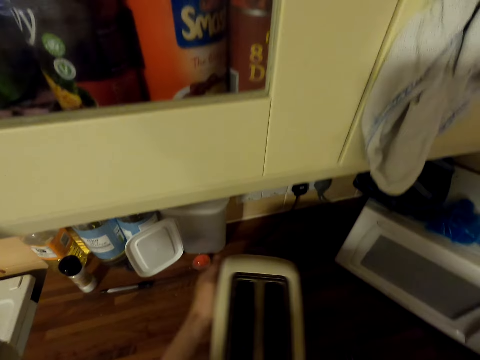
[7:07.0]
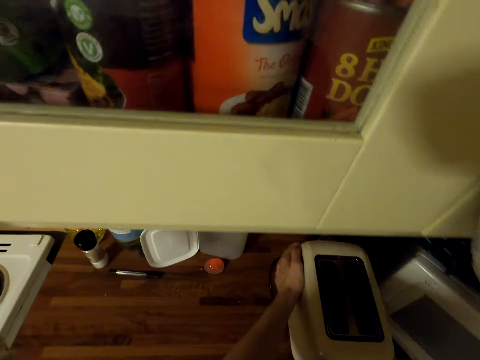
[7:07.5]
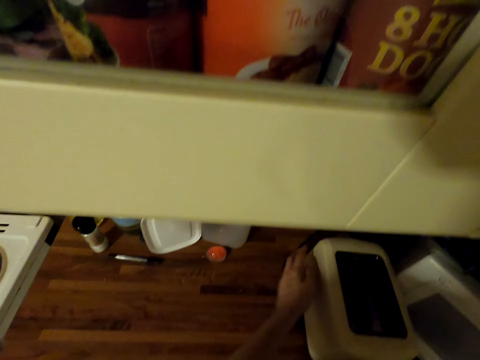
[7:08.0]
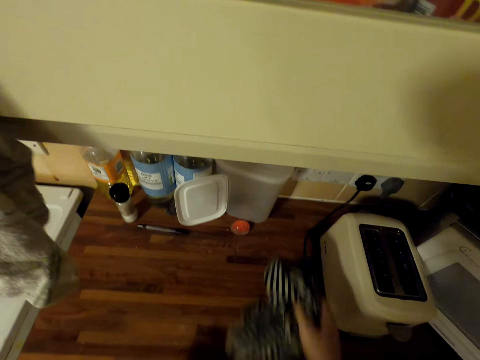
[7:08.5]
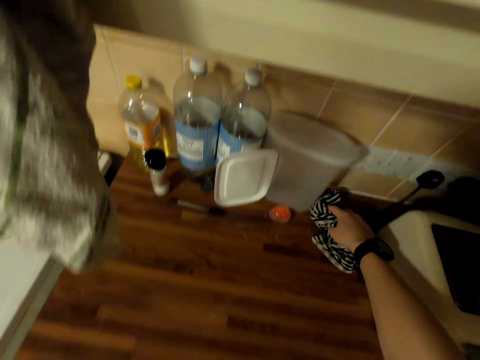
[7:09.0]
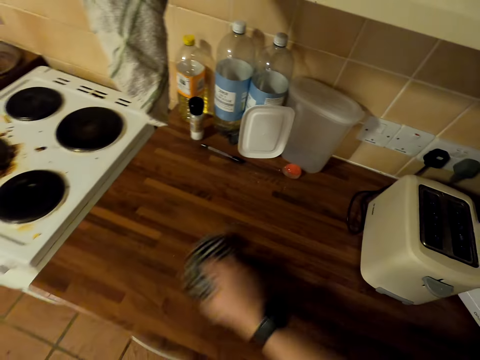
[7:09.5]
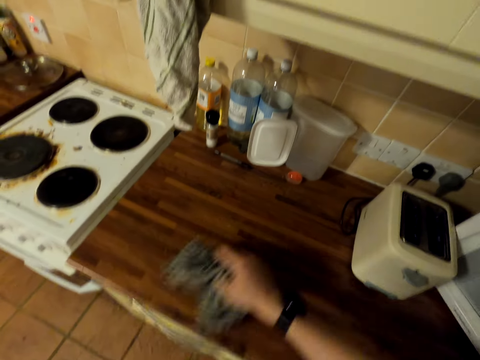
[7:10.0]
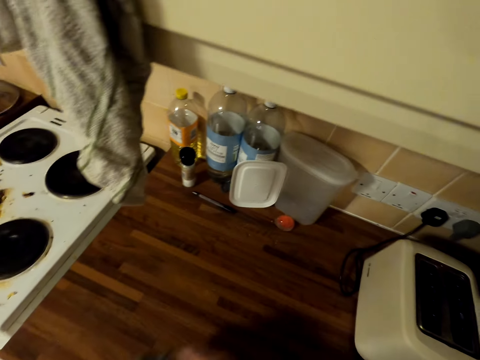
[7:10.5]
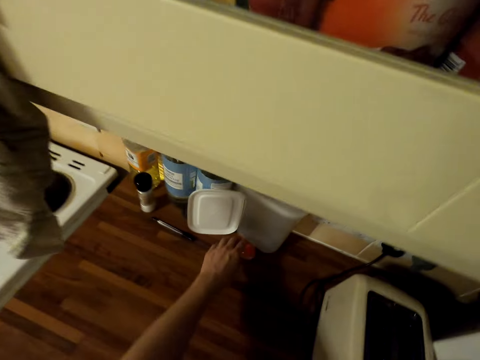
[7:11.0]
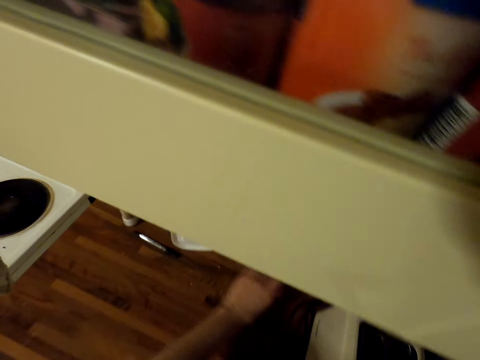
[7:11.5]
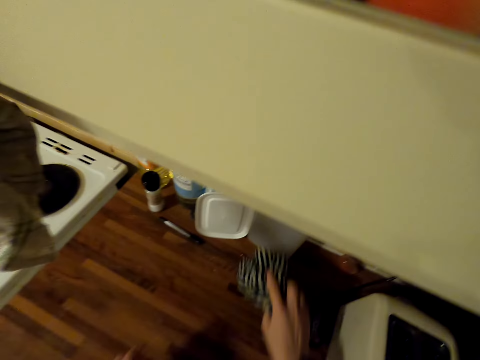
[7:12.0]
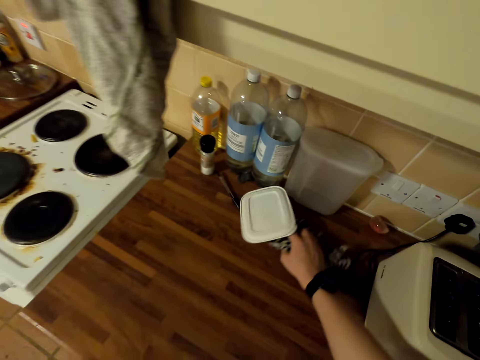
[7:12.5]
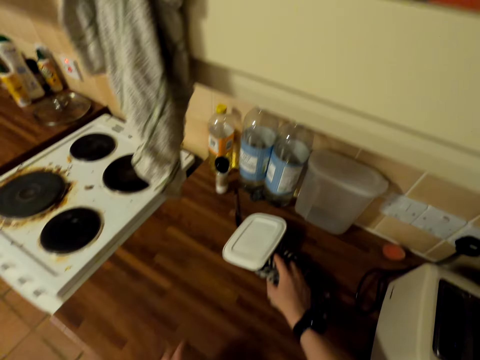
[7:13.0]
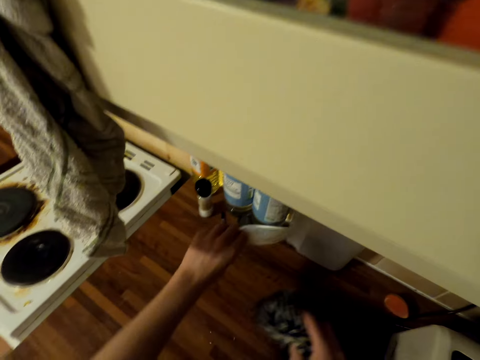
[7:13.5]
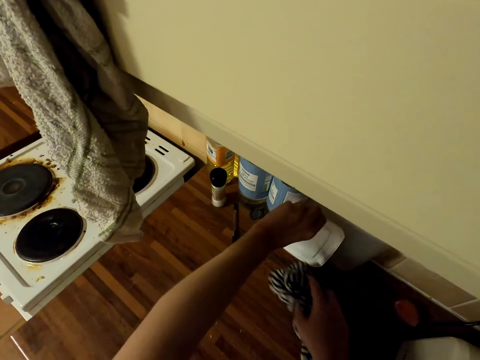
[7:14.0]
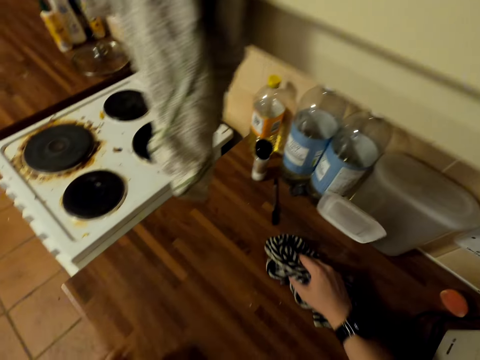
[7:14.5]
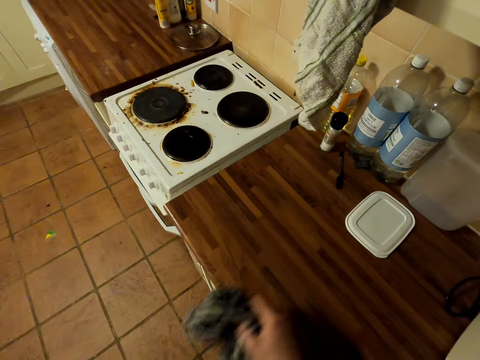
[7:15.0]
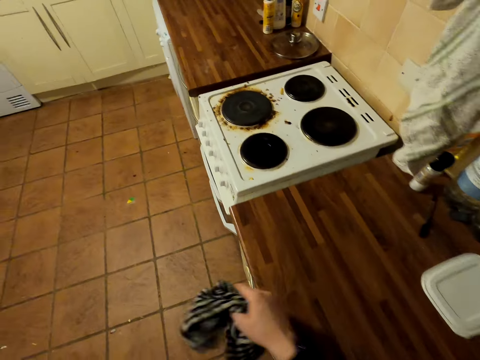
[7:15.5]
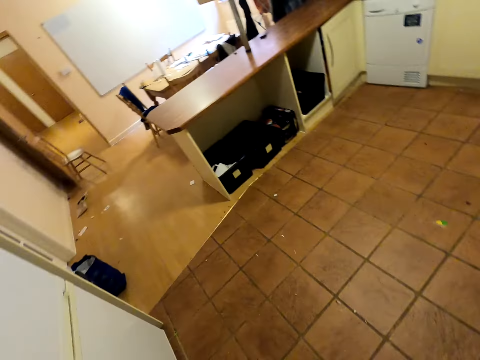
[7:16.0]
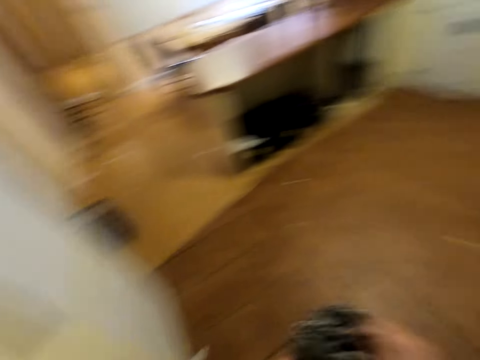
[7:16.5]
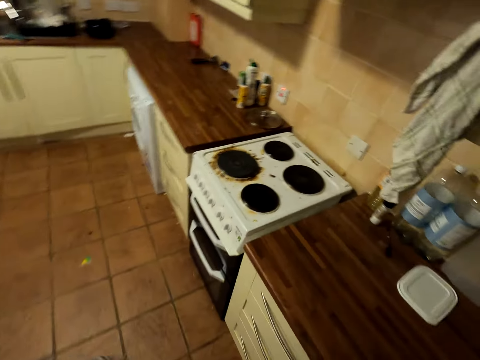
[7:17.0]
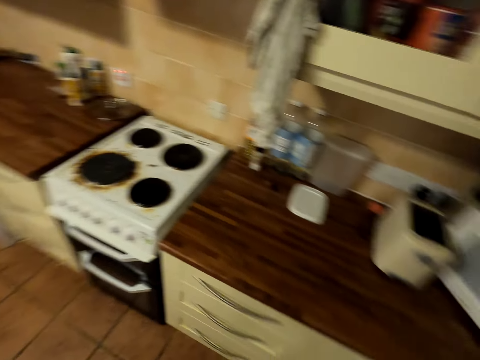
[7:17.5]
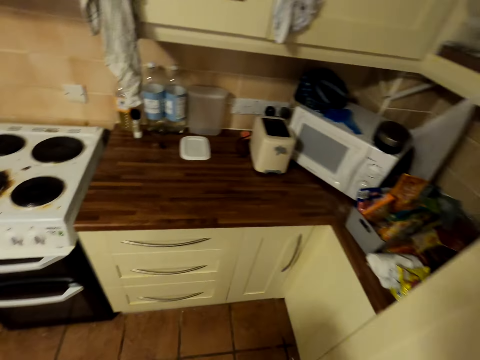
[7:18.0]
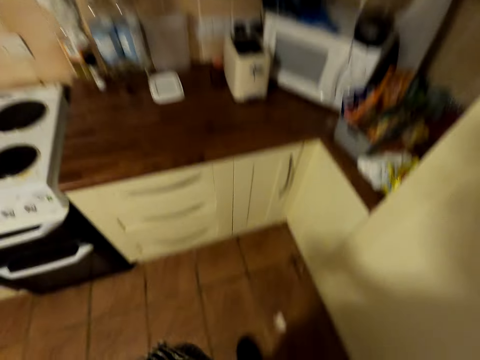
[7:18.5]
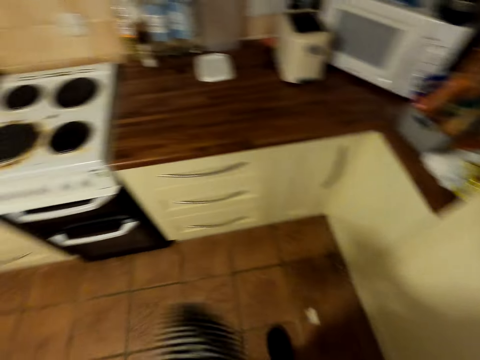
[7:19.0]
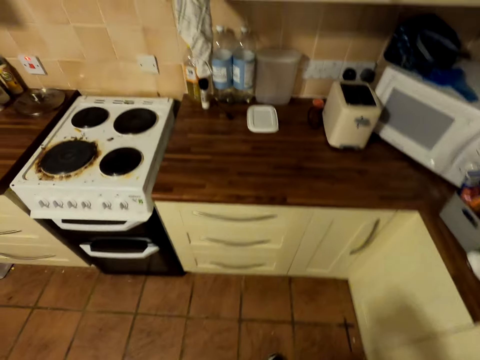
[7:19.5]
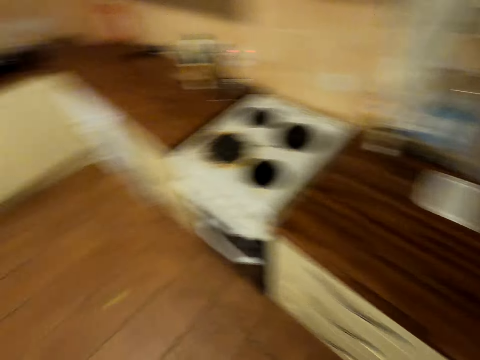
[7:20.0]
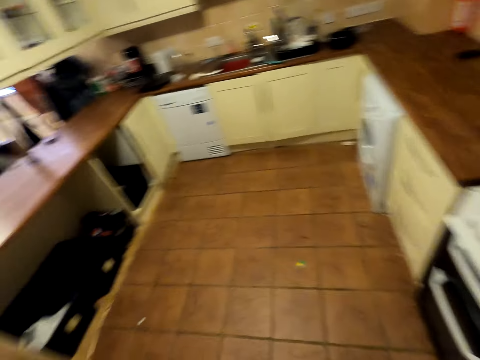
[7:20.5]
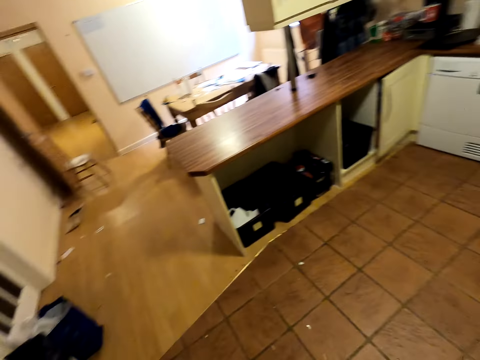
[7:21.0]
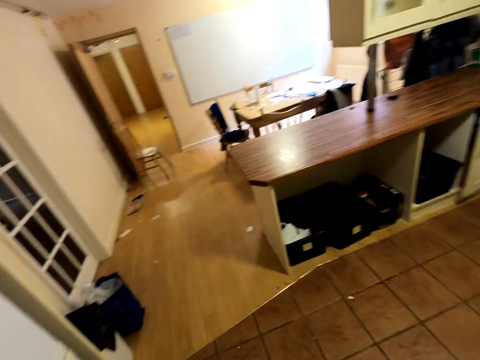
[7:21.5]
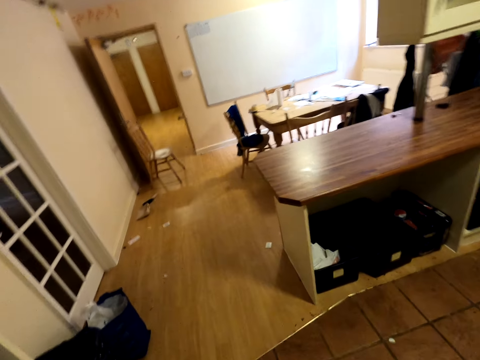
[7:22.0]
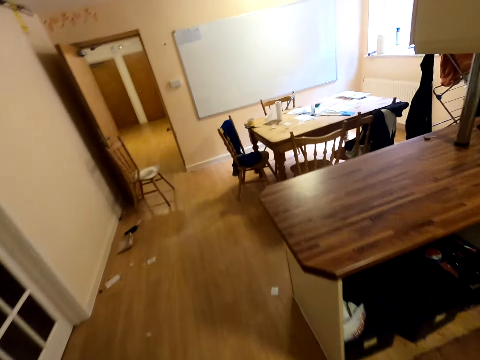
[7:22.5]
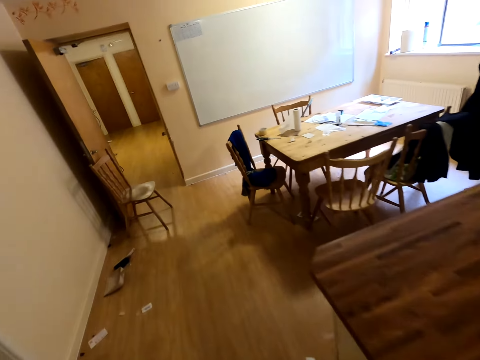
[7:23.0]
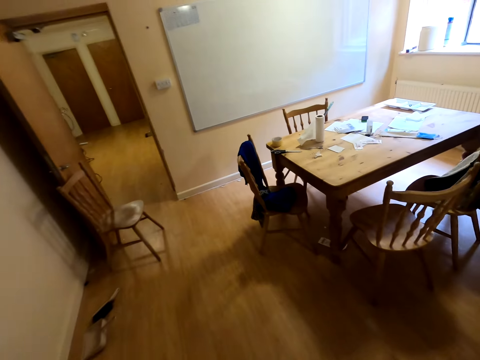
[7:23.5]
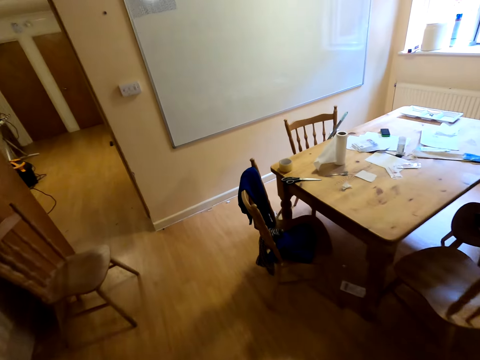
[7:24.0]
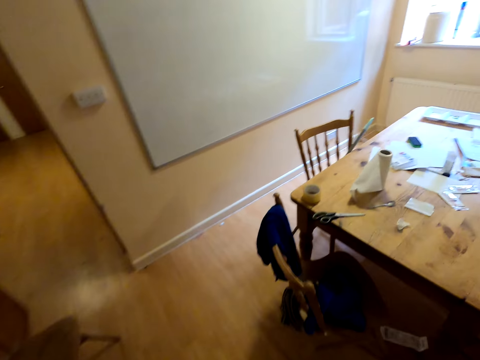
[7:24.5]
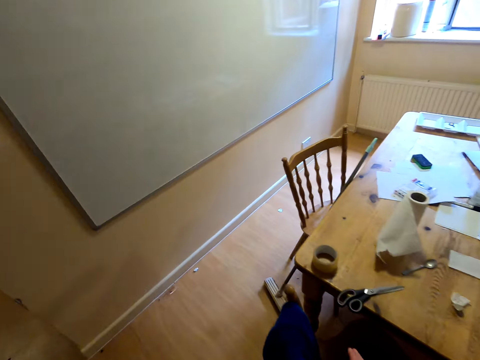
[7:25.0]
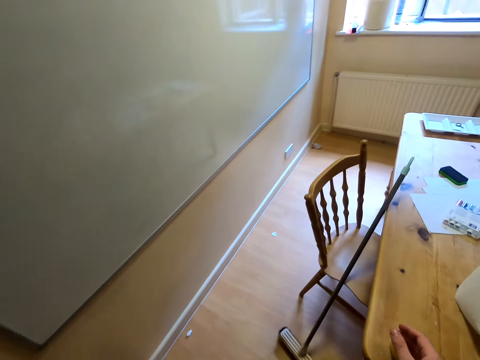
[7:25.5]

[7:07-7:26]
The camera wearer lifts a scale. They put the bread toaster on the table. They wipe the table. They look around the kitchen. They move around. They put the towel on the table. They look around the kitchen. They walk around the house.

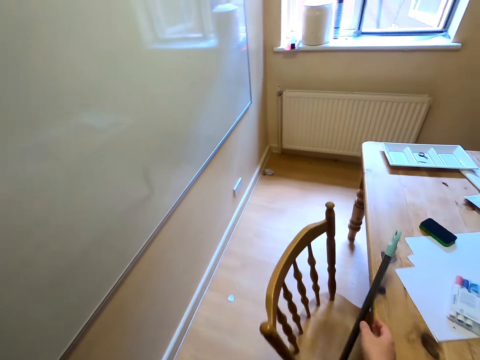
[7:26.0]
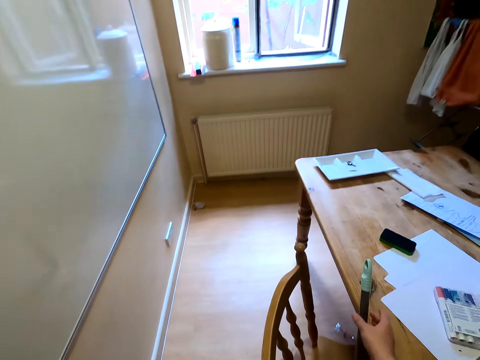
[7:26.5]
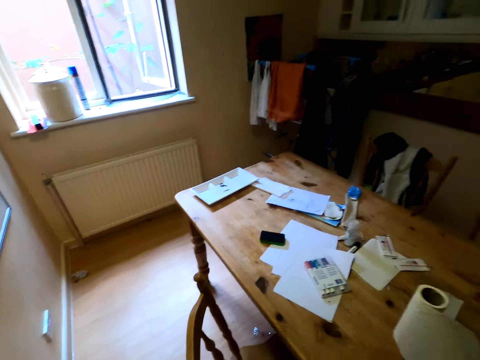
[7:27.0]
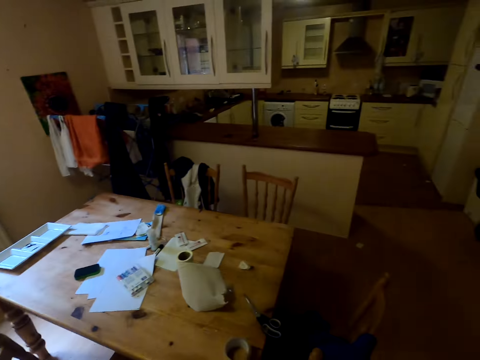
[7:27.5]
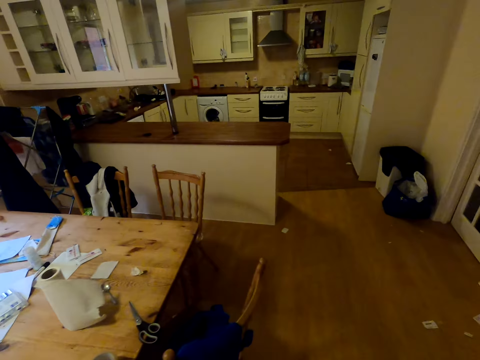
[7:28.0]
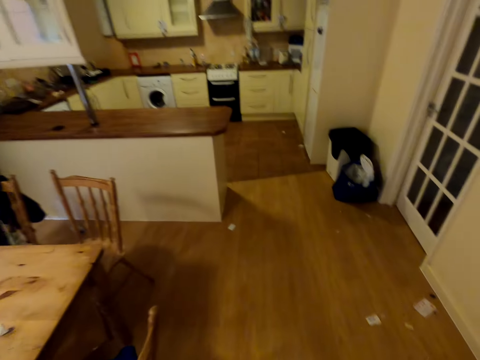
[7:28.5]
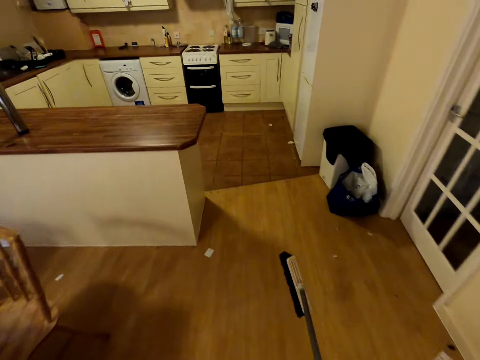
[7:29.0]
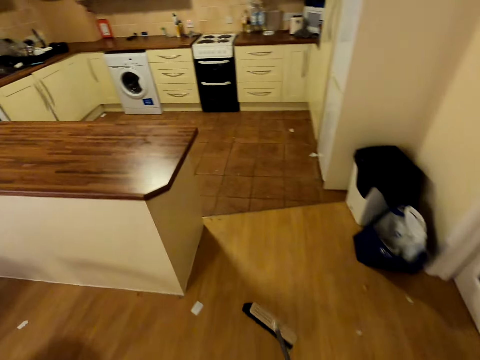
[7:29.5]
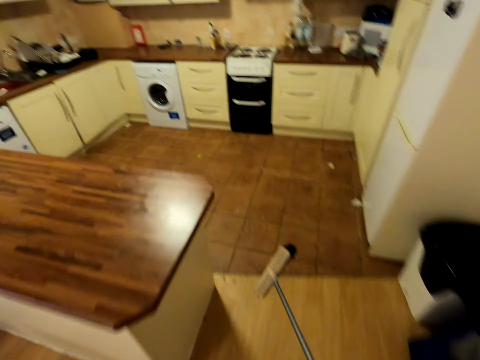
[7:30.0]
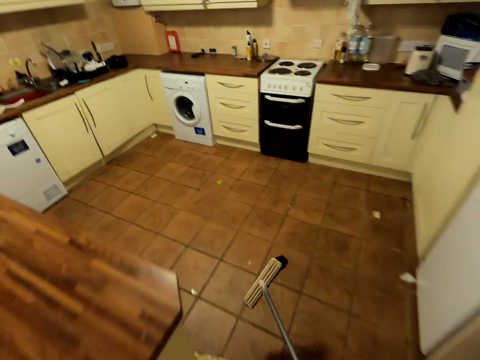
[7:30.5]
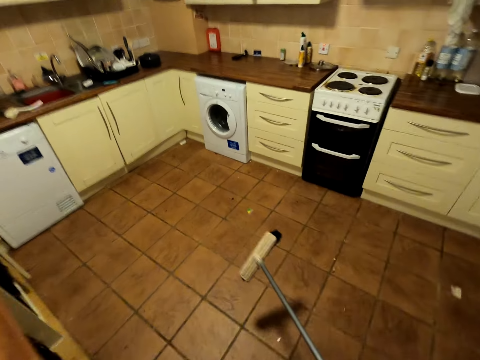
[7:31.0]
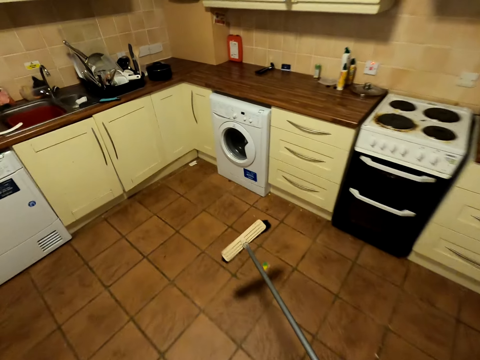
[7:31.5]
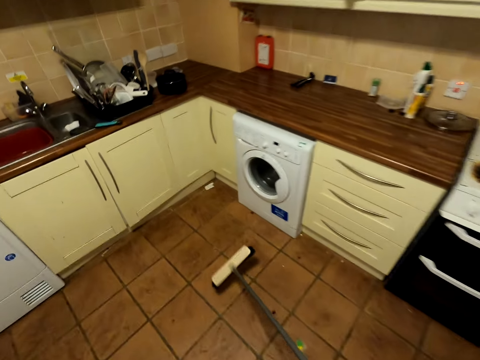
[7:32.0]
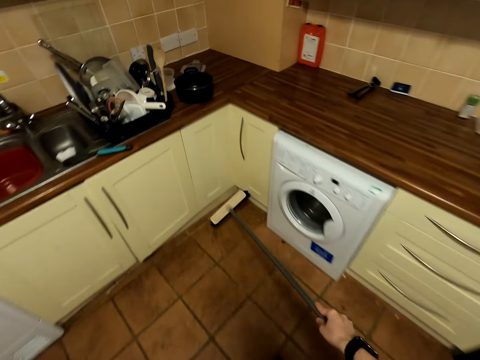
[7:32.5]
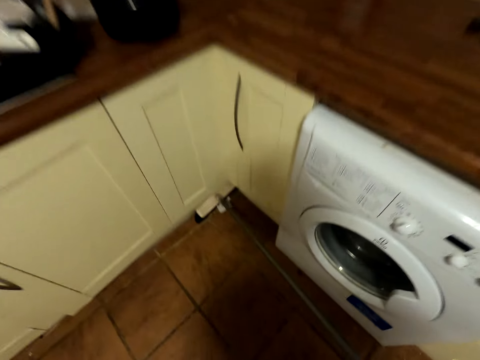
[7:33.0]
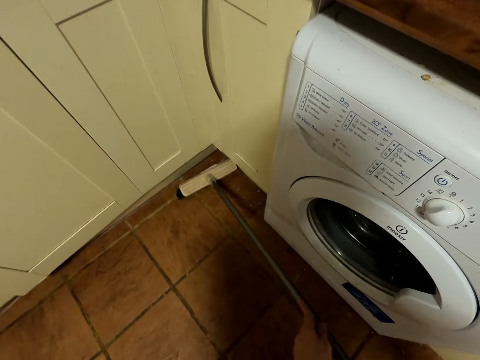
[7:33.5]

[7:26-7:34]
The camera wearer picks up the broom. They walk around the house. They take a cleaning stick. They sweep the floor.
